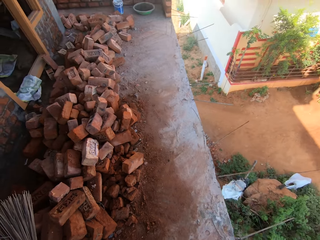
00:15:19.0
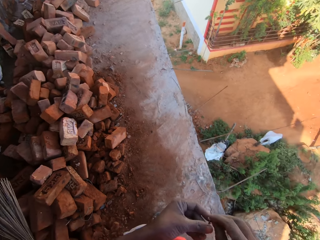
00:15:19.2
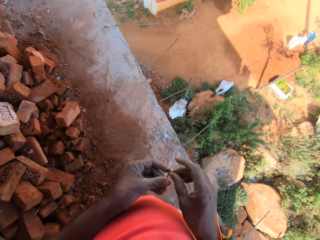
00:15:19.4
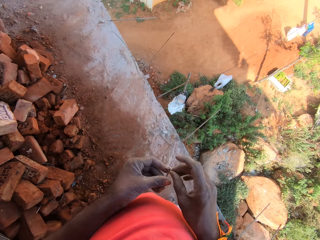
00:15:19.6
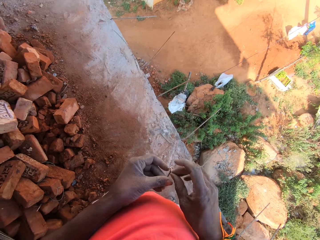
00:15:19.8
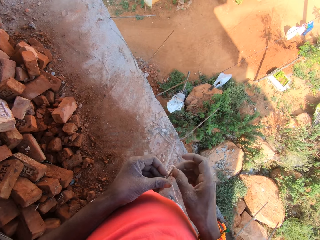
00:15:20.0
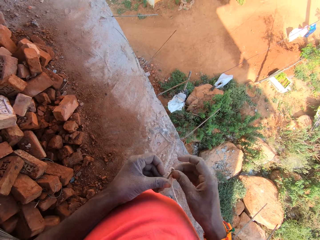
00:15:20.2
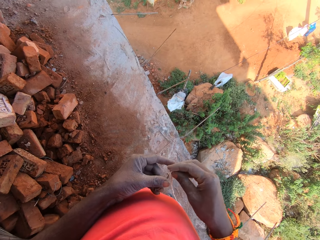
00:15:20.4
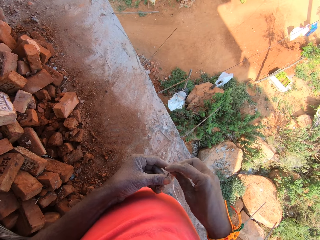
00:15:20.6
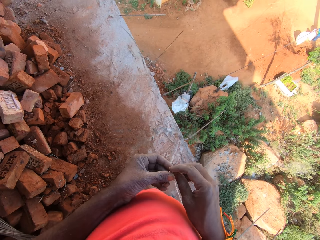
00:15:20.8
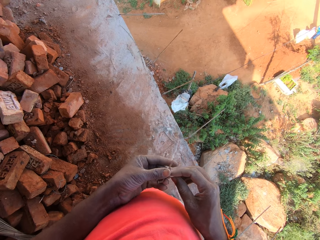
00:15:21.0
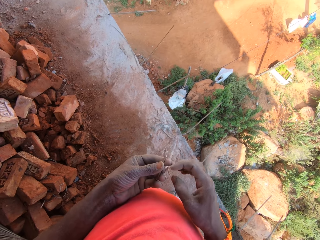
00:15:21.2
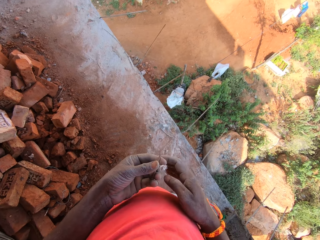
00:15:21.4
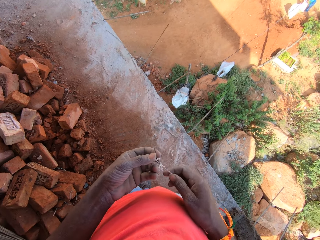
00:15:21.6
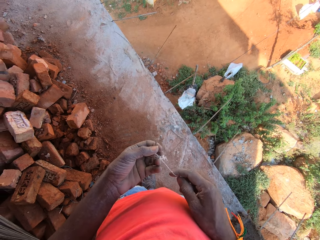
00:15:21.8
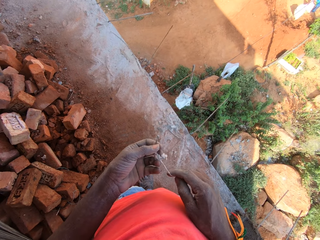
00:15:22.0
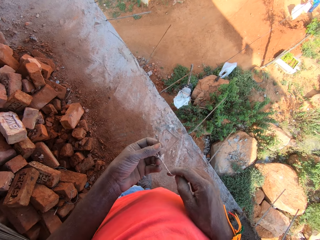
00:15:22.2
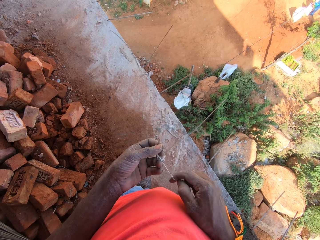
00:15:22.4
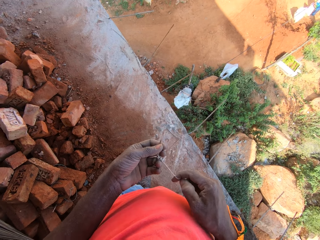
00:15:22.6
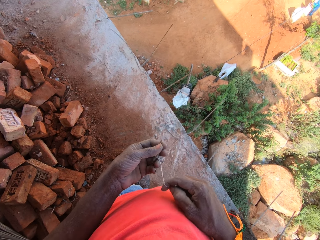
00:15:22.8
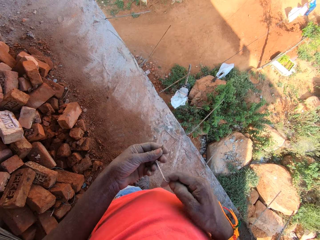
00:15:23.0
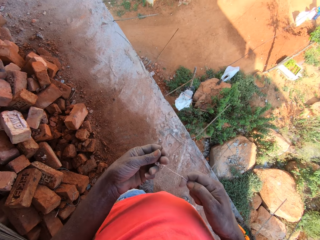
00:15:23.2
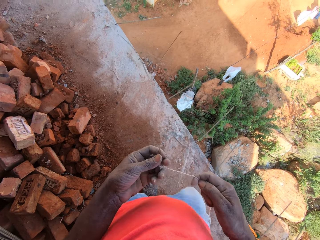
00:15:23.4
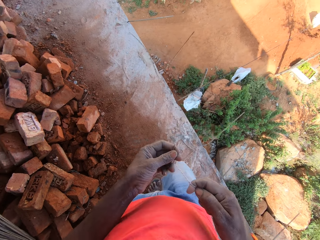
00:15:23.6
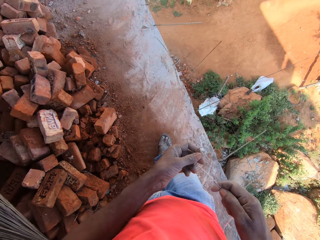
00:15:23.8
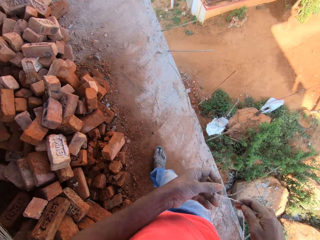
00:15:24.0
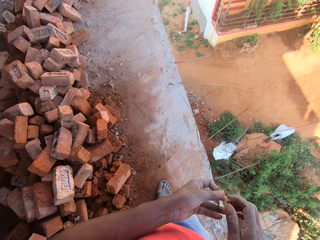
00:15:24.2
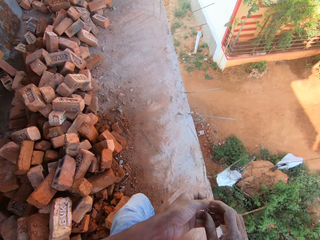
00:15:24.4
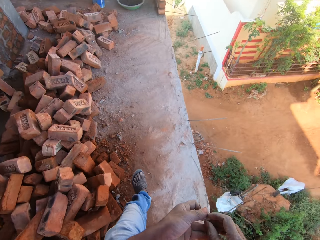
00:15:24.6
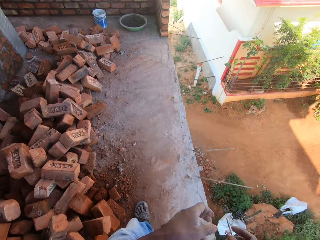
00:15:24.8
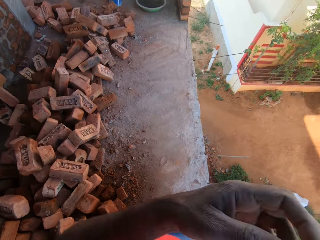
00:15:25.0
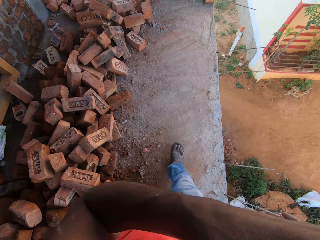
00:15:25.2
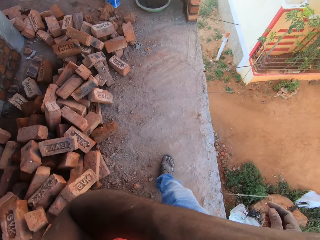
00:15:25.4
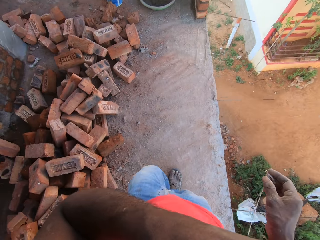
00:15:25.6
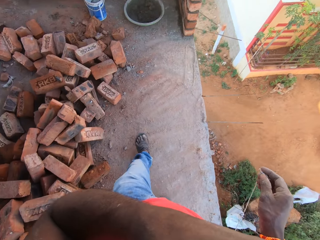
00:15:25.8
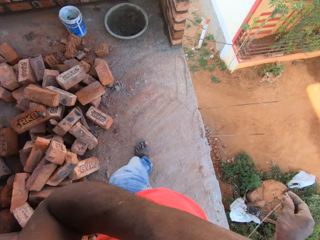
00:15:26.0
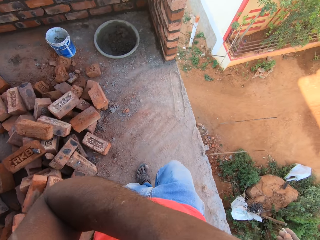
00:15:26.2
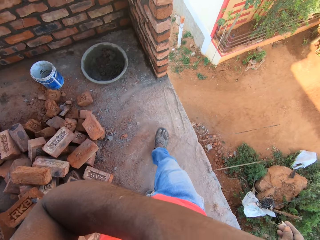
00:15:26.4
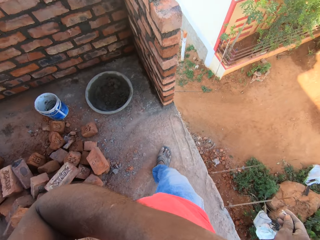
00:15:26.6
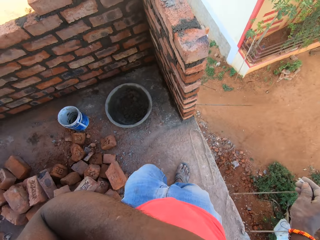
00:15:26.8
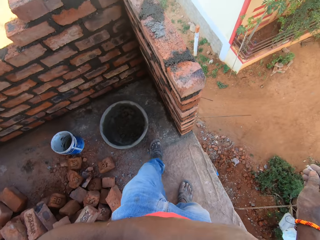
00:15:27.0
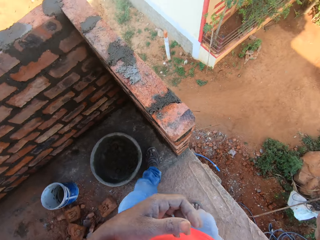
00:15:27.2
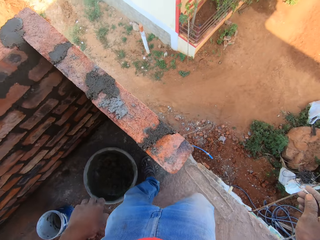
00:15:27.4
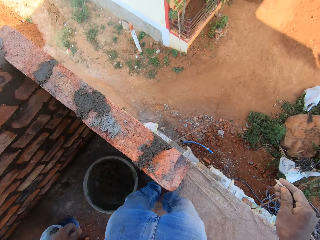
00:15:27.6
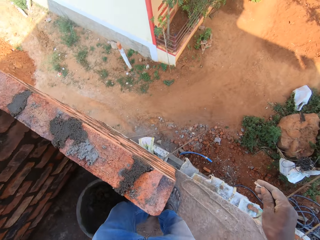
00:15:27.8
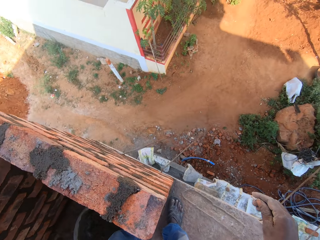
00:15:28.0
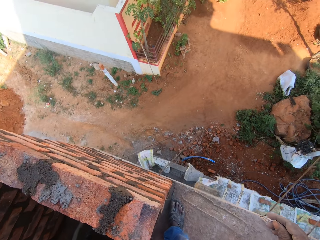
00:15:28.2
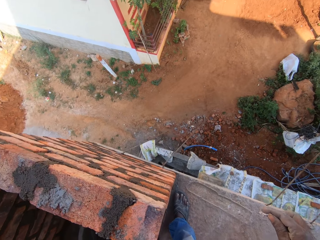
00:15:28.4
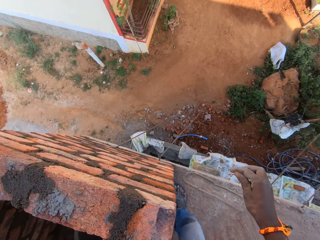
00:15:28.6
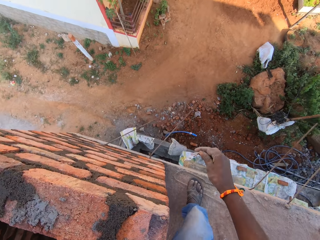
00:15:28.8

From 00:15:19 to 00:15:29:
The camera wearer looks around. He inserts a stick in the rope. He pulls the rope with the right hand. He tightens the string on the nail. He walks around. He pulls the rope with the right hand. He walks around. He lifts his left hand.

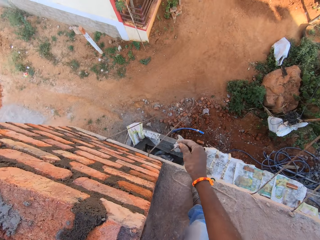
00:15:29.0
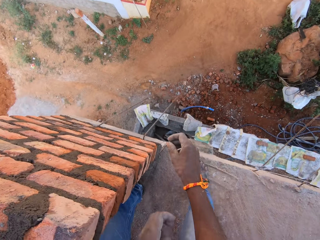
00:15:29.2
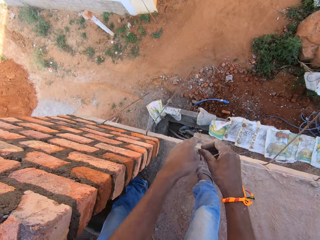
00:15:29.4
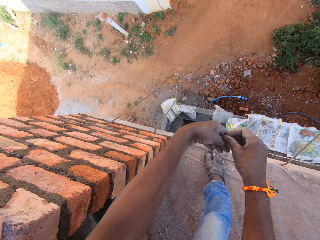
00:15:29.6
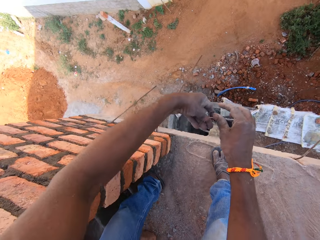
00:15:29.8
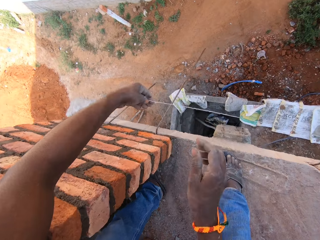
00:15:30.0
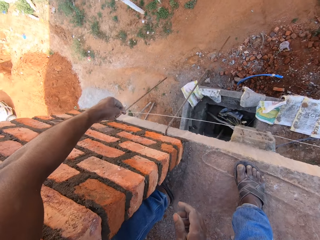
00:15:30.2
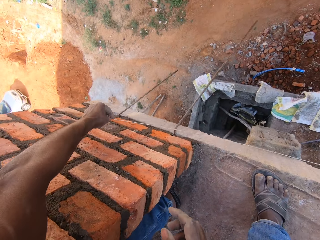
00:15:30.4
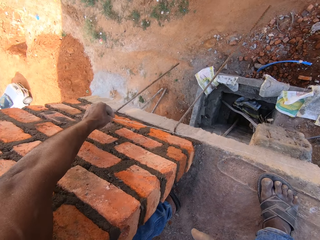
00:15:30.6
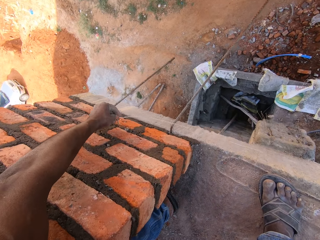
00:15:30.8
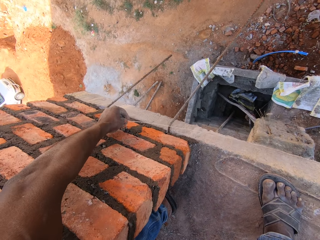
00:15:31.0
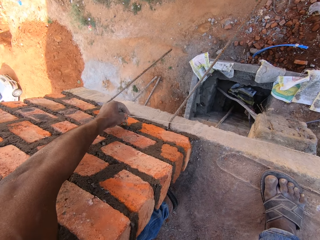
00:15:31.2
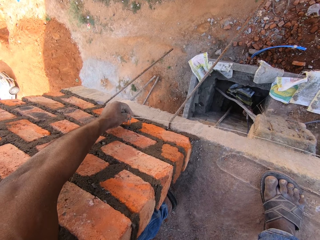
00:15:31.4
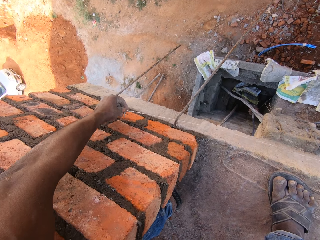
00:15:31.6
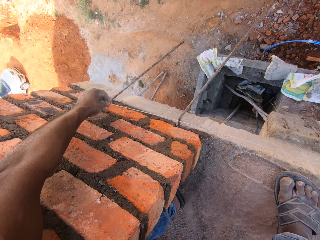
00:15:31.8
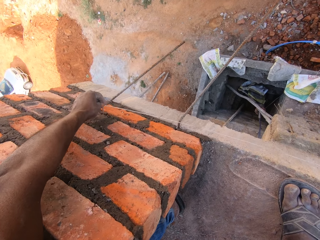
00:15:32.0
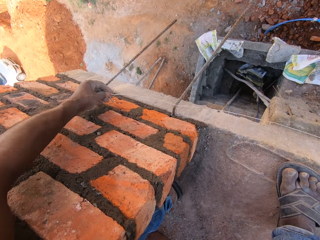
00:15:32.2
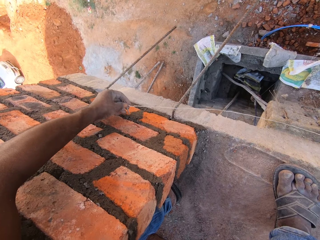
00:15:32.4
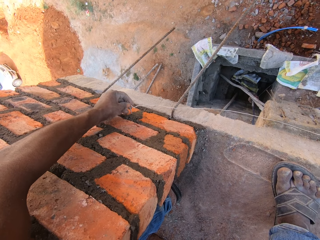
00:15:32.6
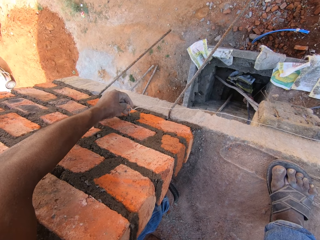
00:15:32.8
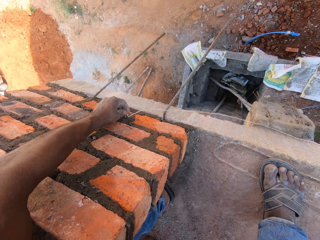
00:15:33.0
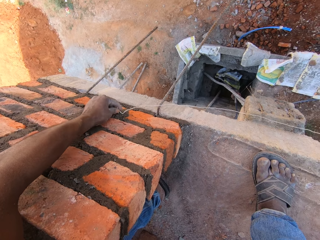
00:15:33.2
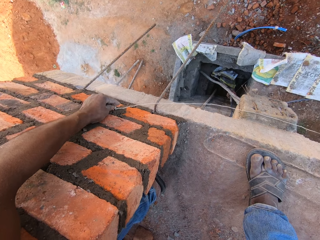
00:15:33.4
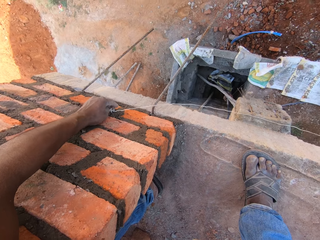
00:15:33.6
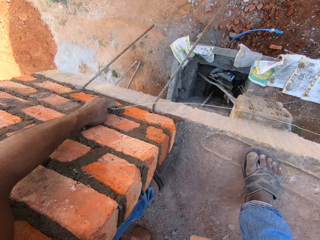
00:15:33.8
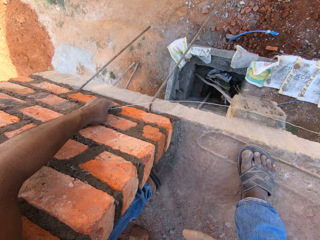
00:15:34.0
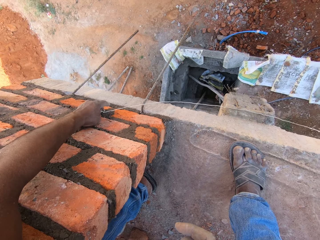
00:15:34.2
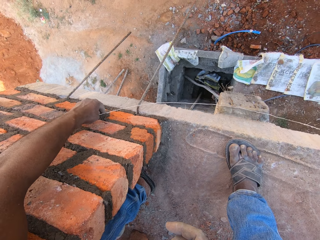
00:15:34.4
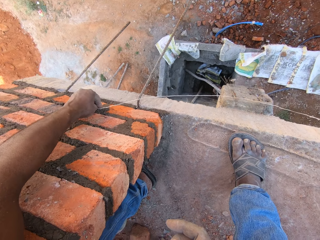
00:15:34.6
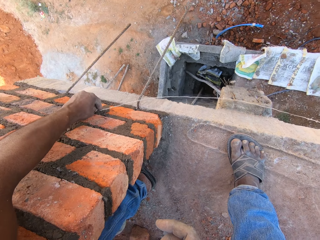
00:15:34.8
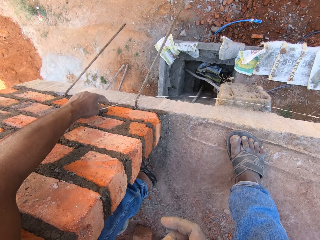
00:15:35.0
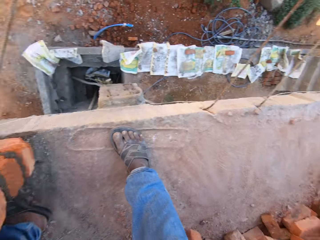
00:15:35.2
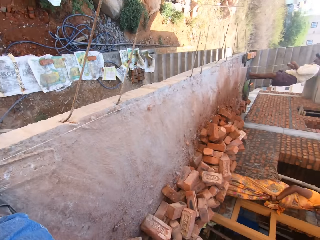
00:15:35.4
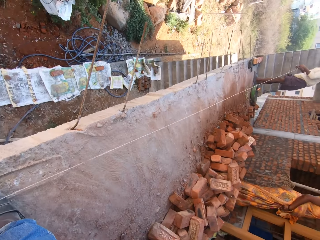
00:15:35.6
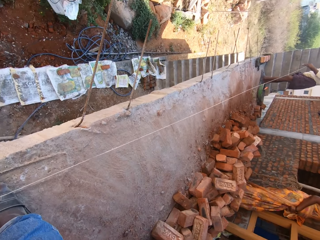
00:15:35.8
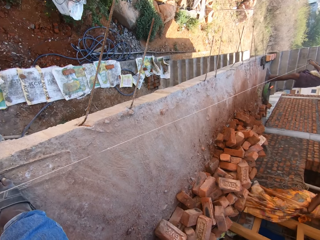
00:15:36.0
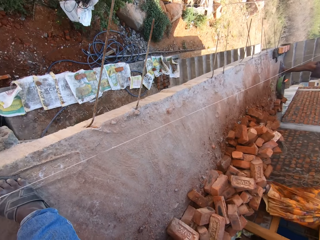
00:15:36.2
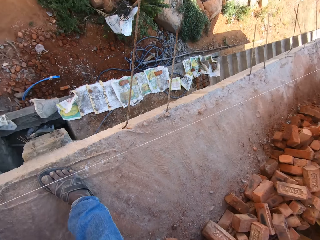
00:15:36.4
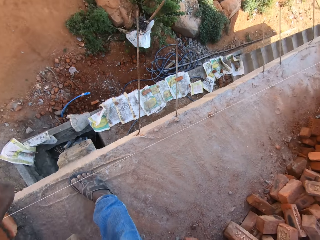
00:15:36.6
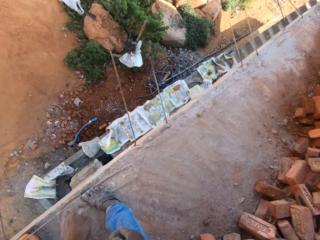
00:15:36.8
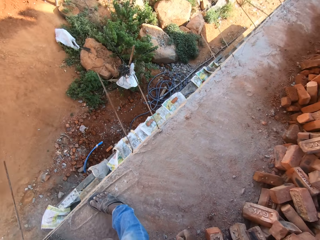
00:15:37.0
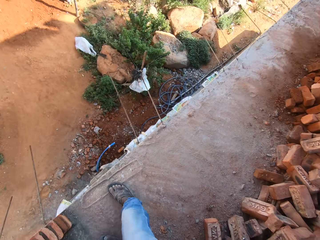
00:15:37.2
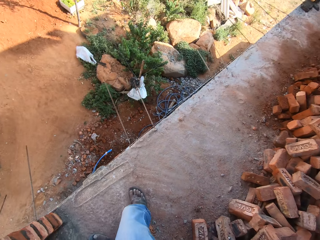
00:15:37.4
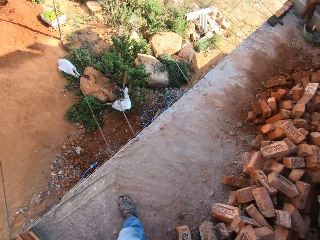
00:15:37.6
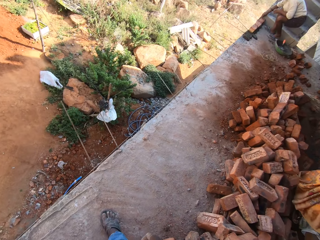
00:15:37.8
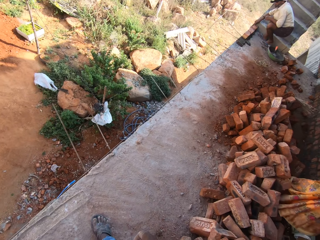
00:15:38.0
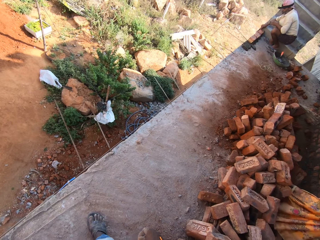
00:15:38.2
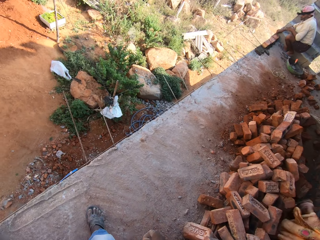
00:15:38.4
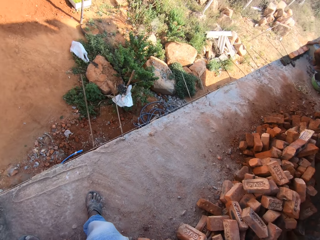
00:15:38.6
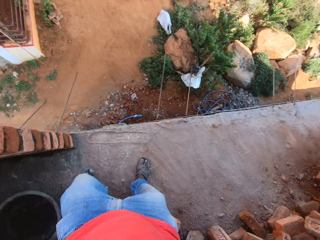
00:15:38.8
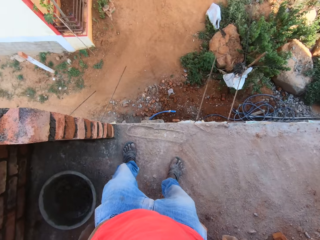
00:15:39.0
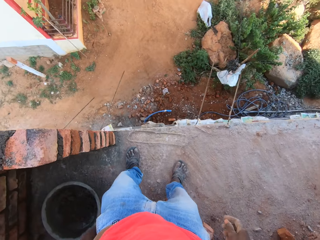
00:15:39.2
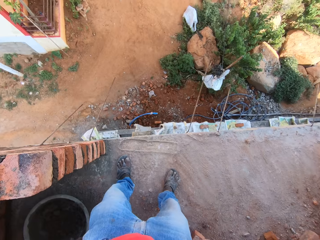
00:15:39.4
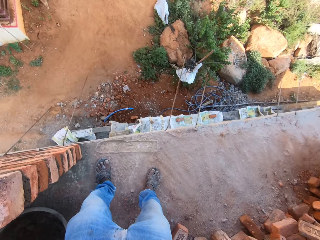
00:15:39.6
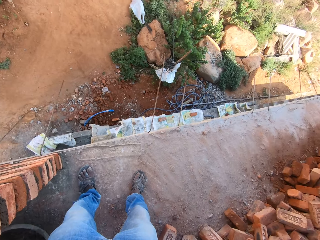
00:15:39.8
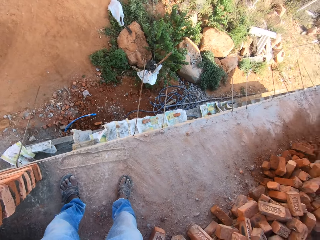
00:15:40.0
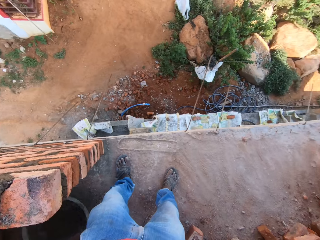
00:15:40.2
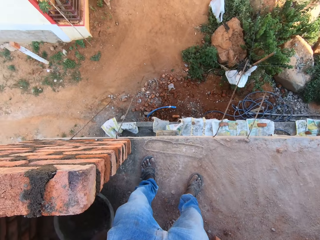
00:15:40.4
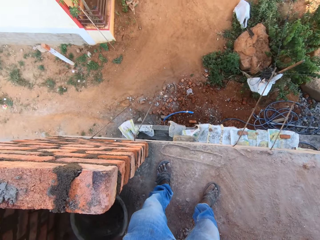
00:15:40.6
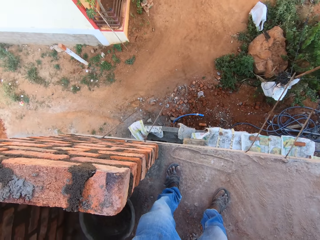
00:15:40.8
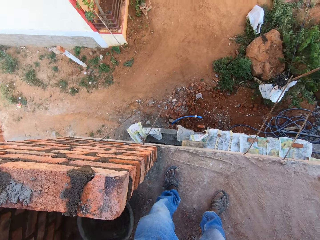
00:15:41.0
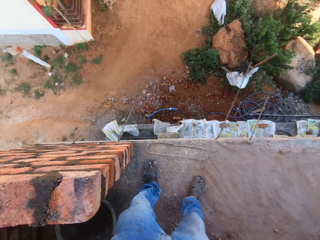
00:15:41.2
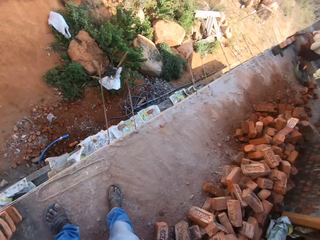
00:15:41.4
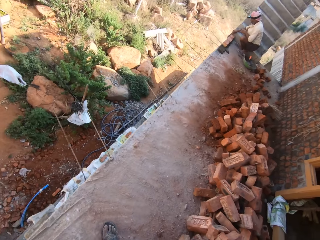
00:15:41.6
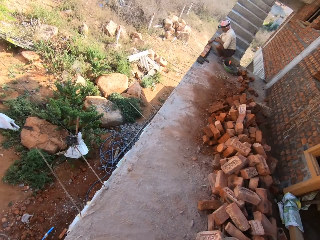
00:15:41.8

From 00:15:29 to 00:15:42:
The camera wearer pulls a rope with the left hand. They insert a stick in the wall mortar with the left hand. They look around. A person holds the string.
